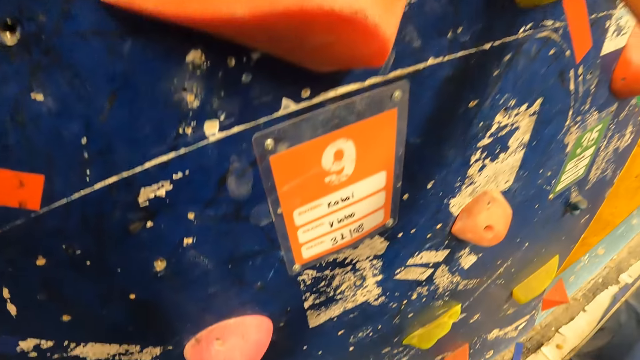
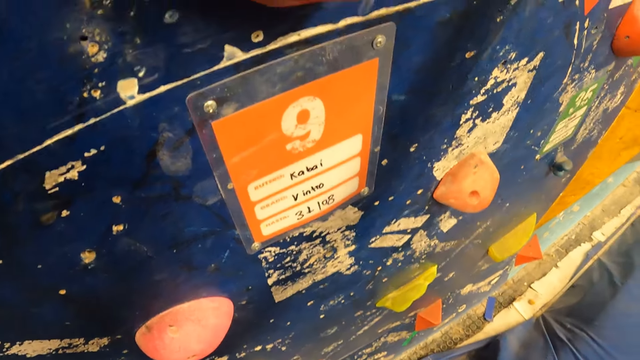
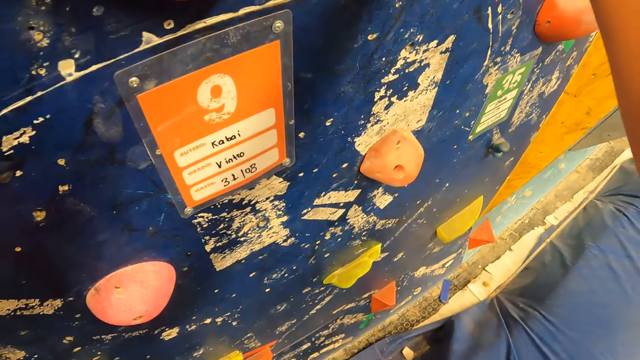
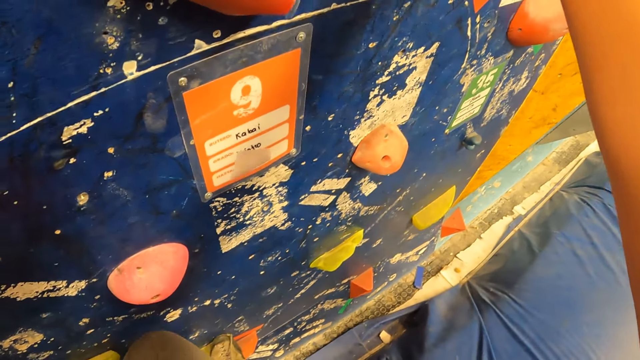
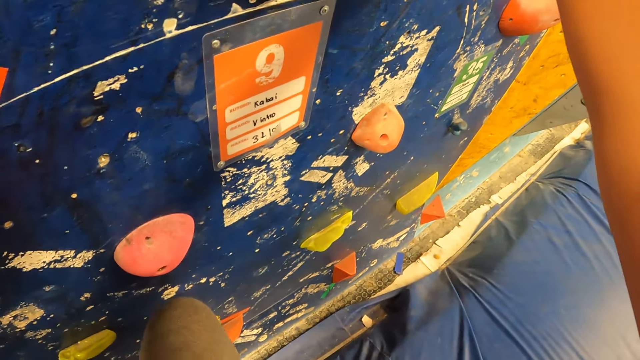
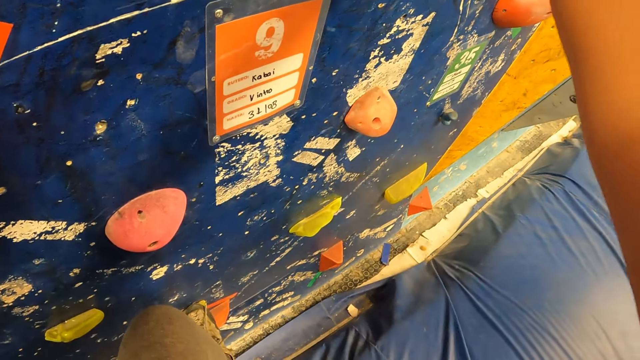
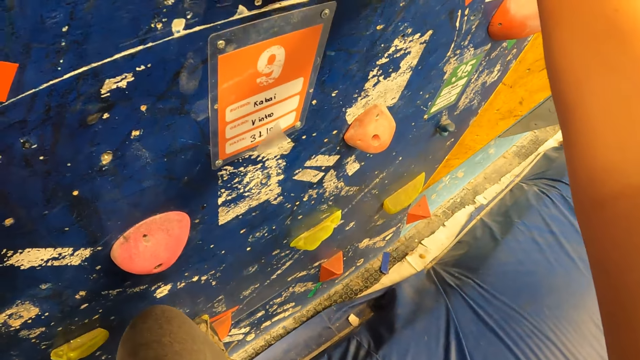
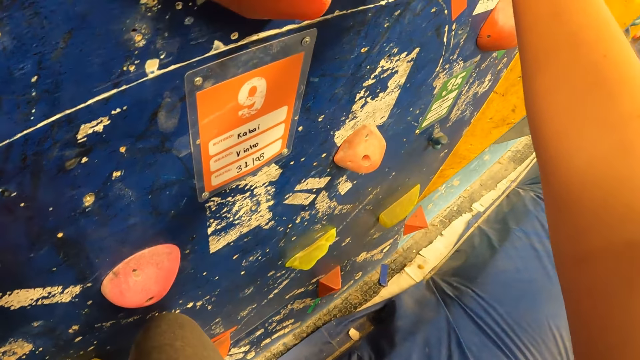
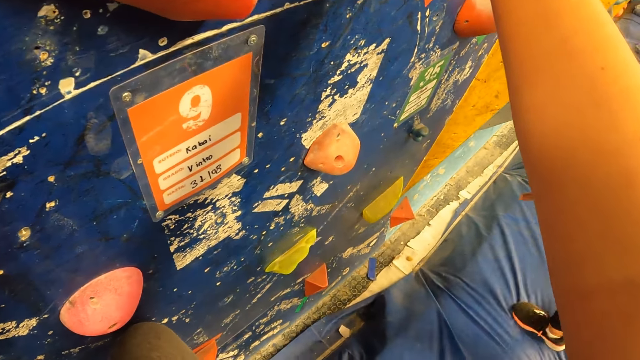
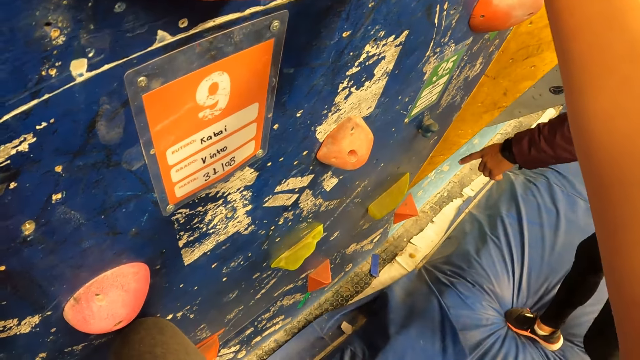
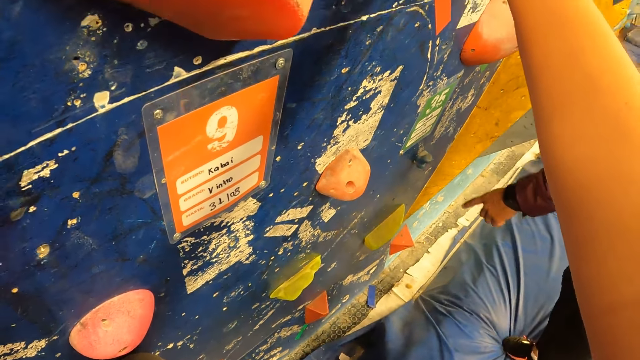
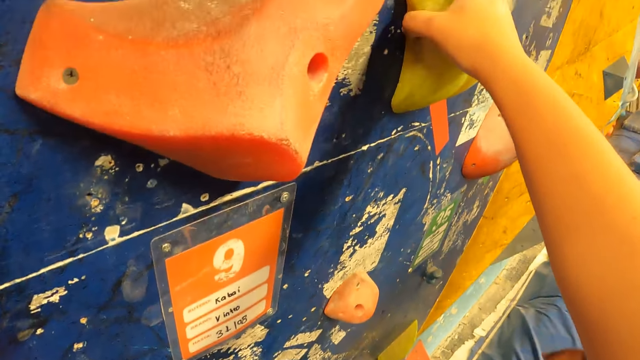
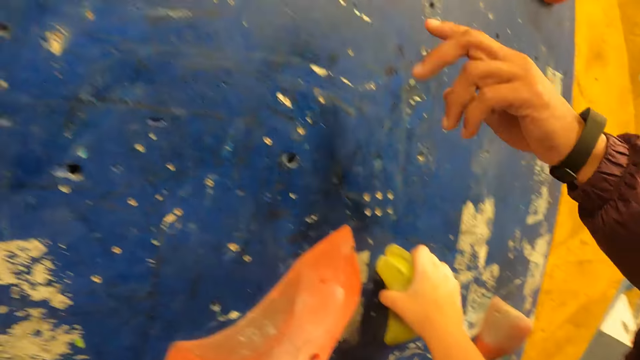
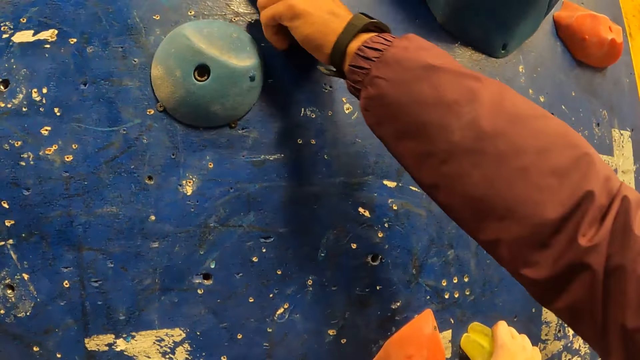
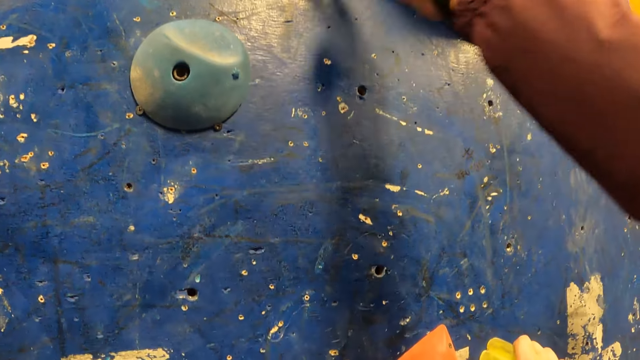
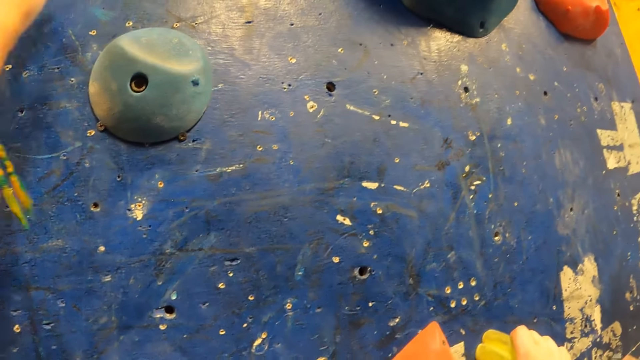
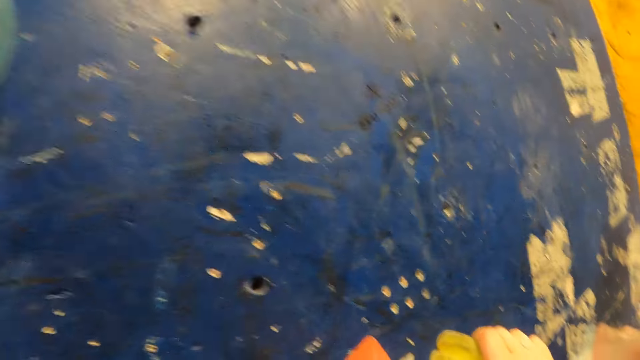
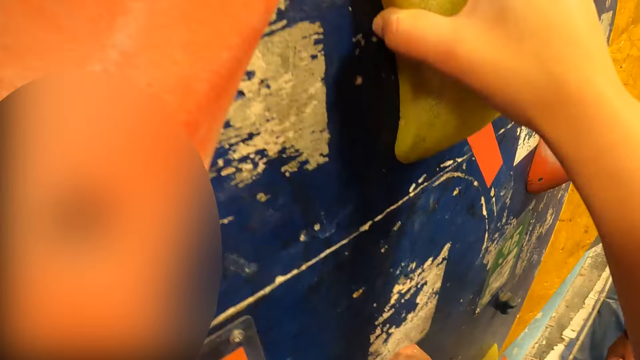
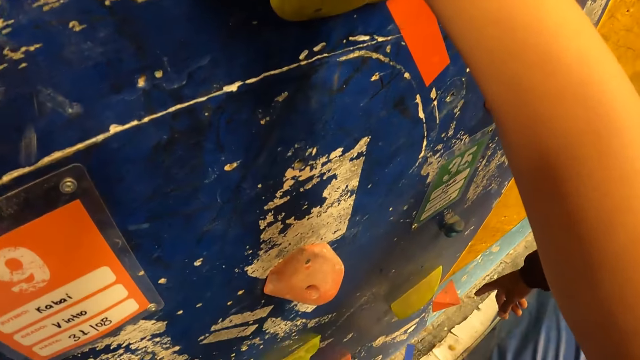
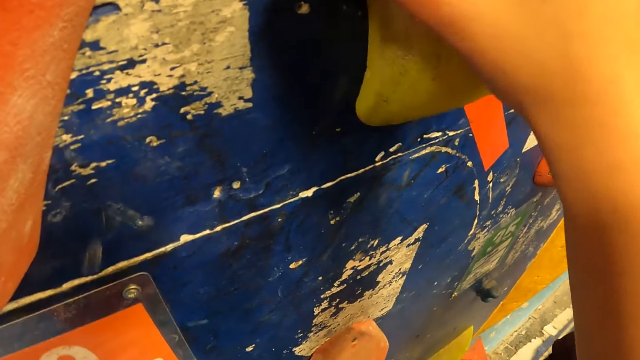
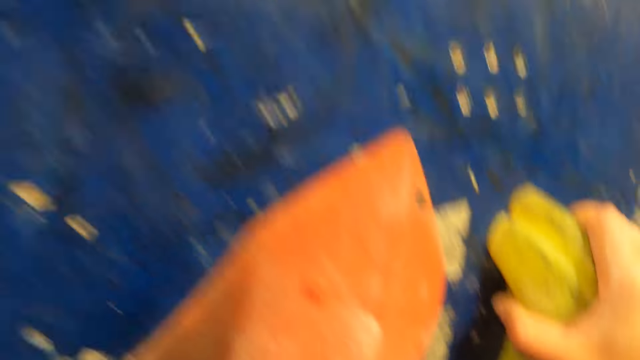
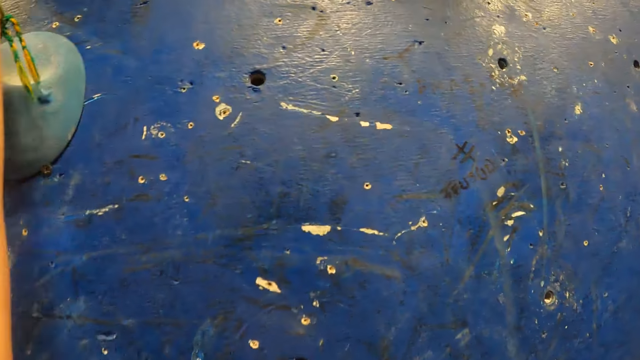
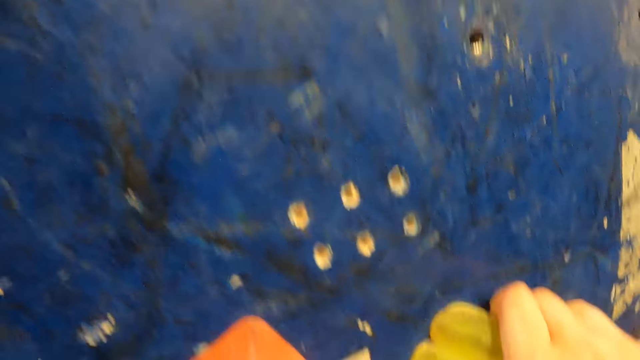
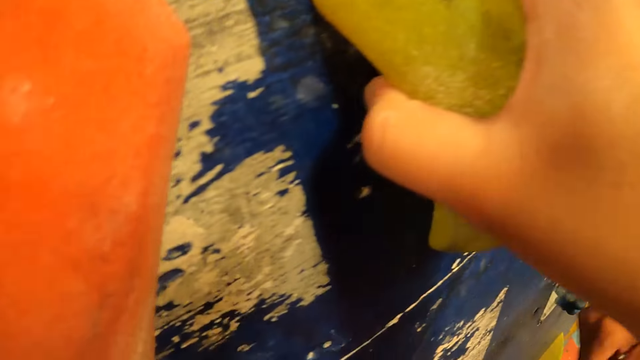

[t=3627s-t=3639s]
The camera wearer looks around. A man walks towards the camera wearer and interacts with the camera wearer. The man shows the camera wearer the grips to hold. The camera wearer climbs the climbing wall.

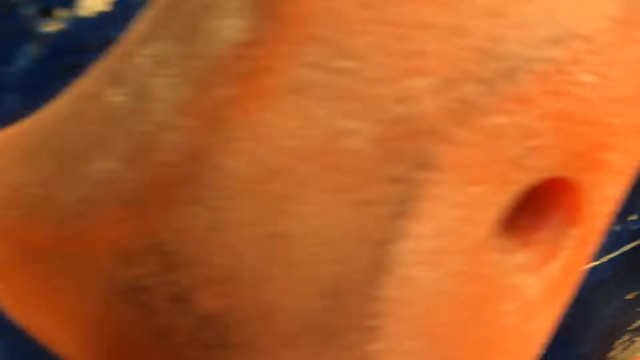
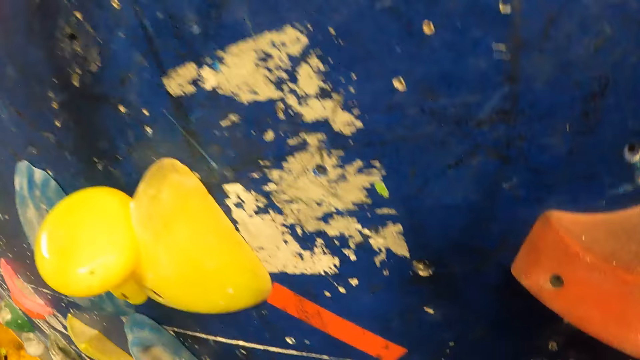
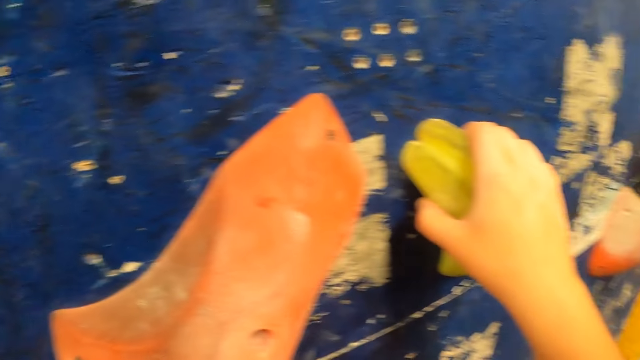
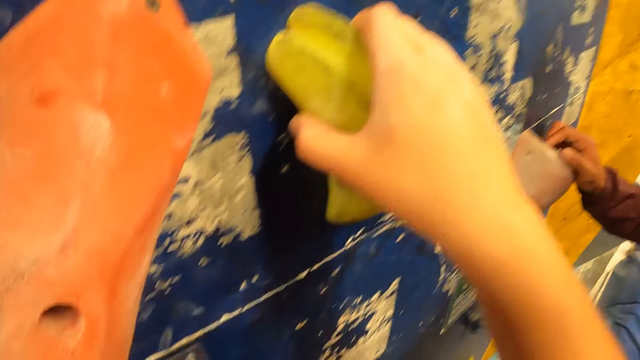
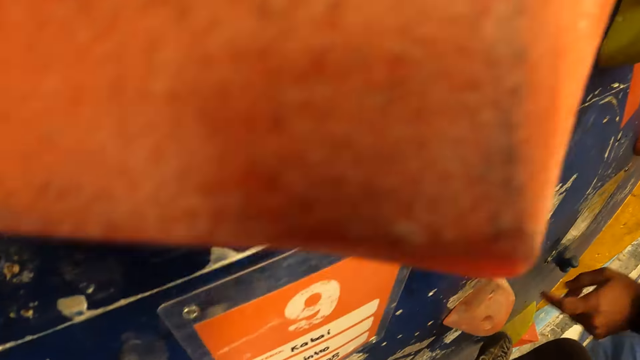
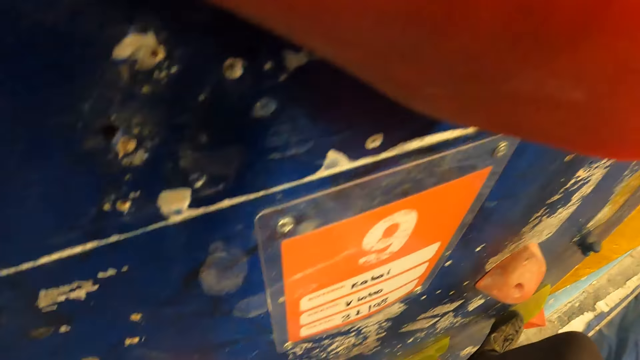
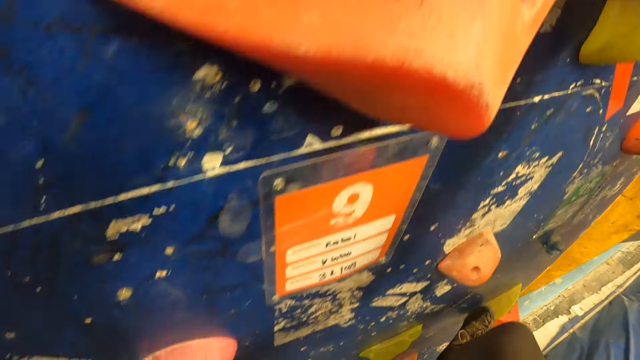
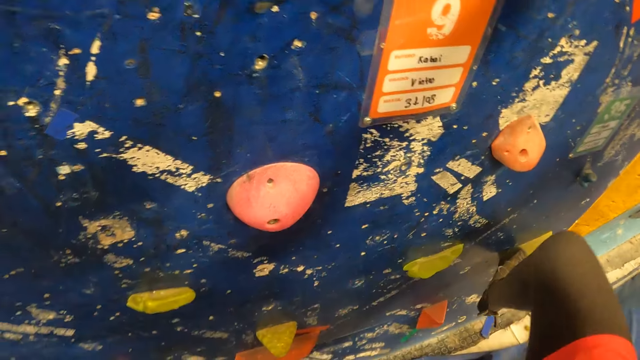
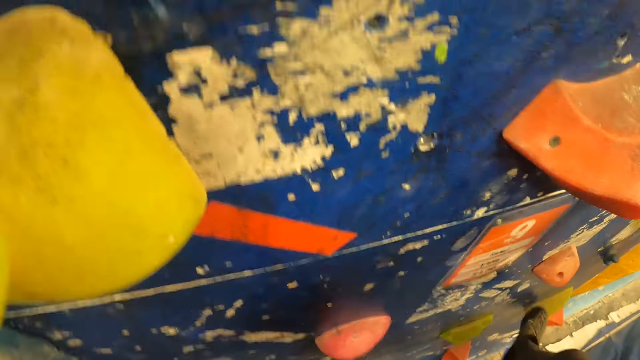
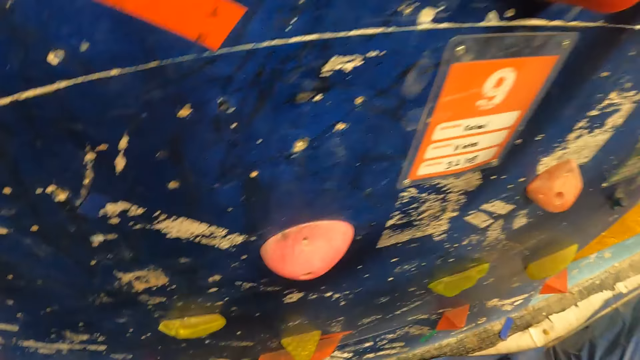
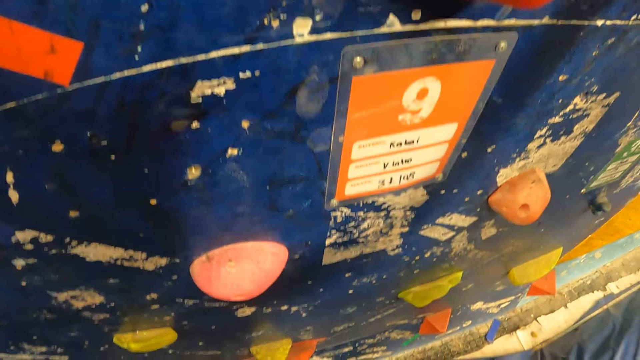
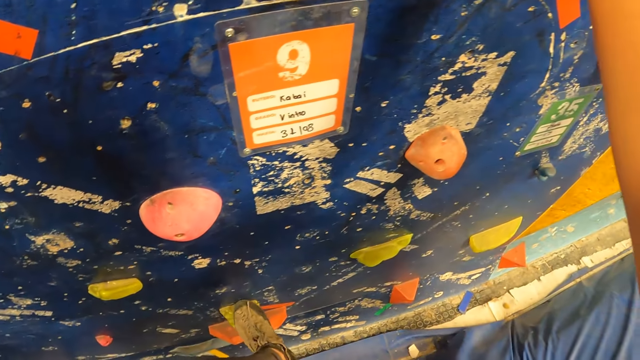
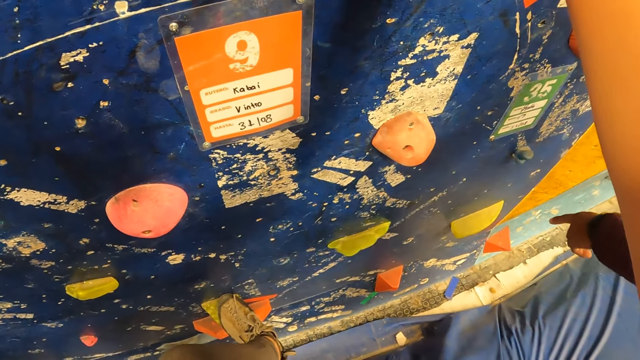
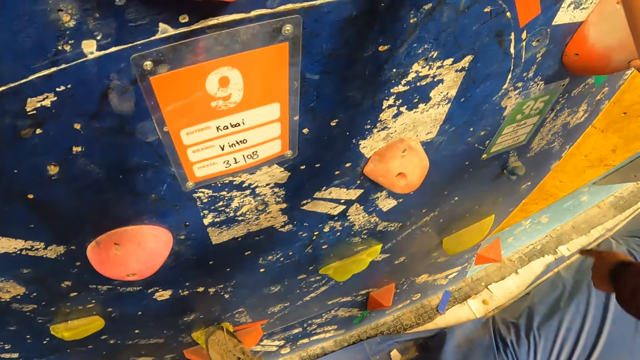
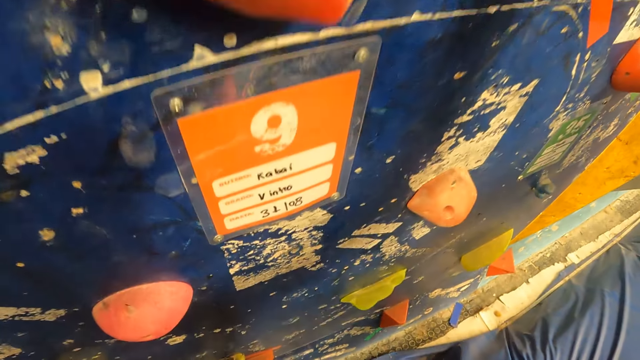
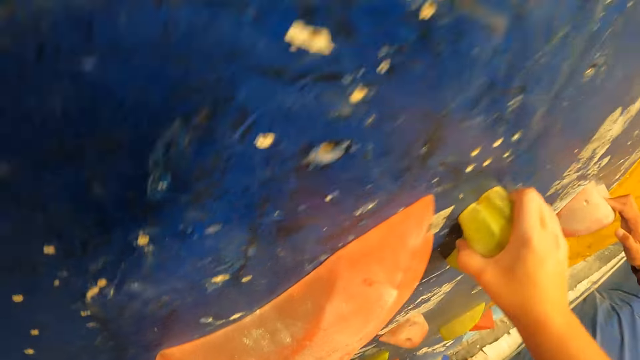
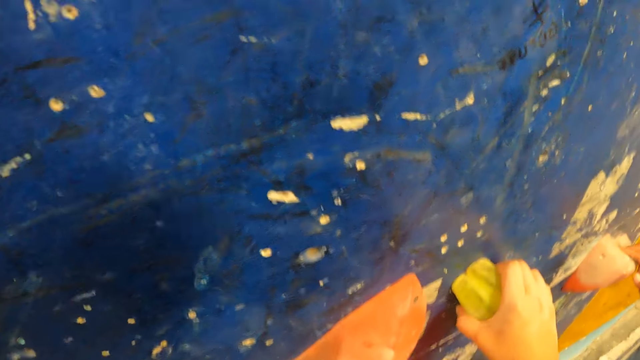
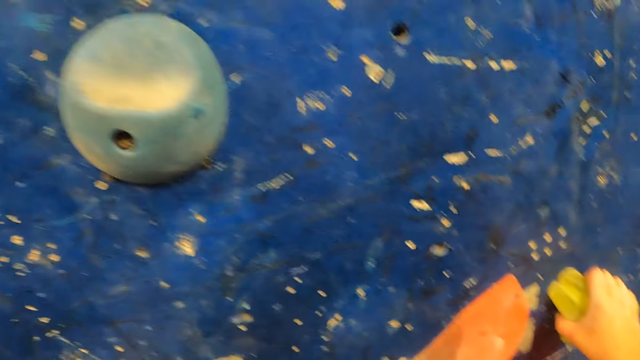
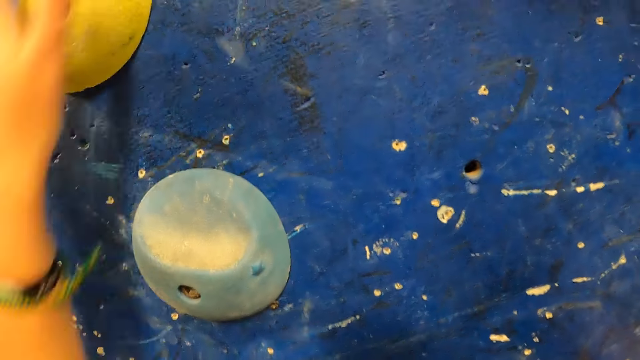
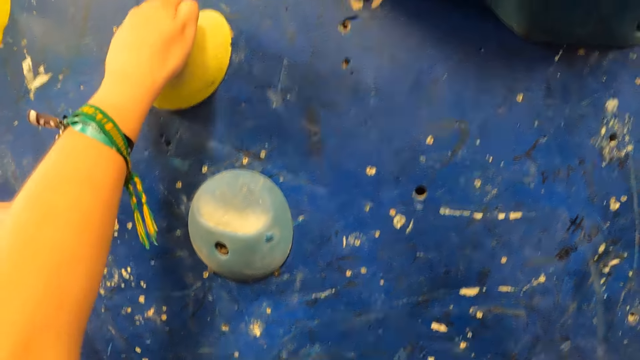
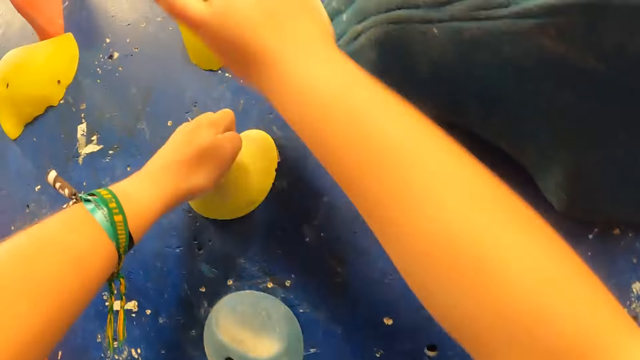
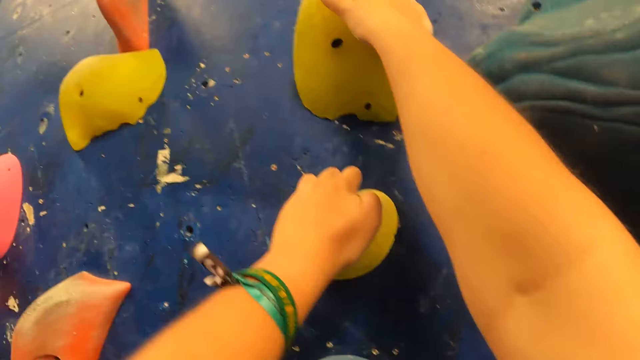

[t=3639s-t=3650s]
The camera wearer drops the leg. They place the leg on a rock. They climb the climbing wall.
